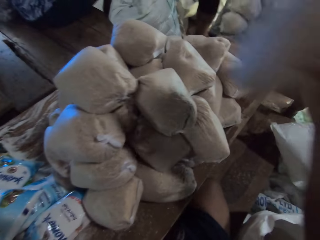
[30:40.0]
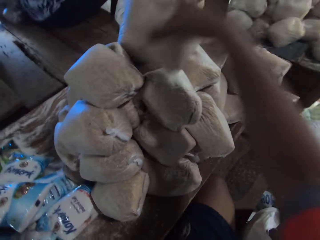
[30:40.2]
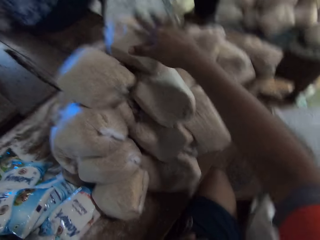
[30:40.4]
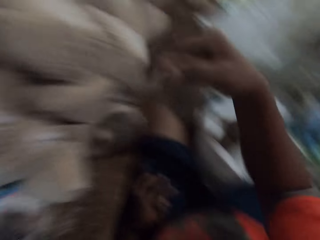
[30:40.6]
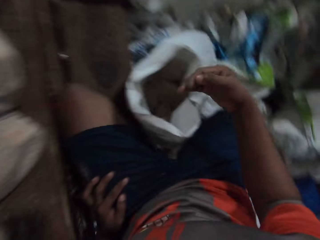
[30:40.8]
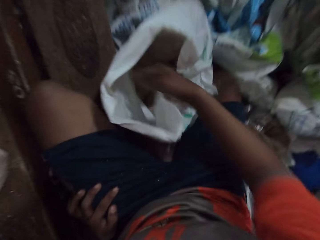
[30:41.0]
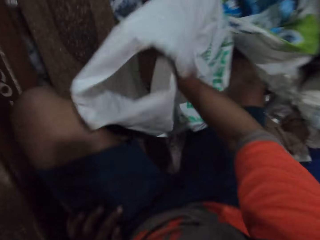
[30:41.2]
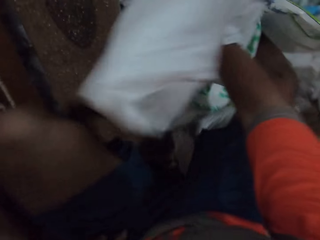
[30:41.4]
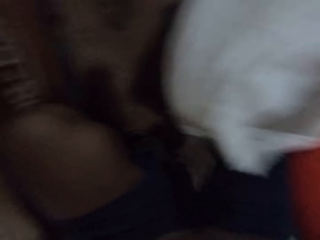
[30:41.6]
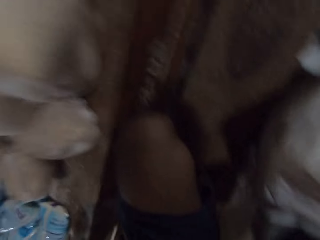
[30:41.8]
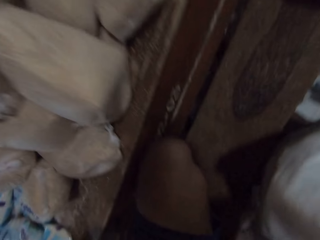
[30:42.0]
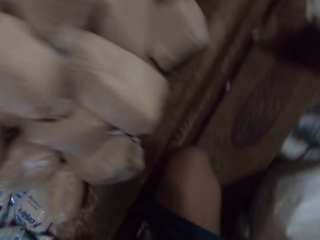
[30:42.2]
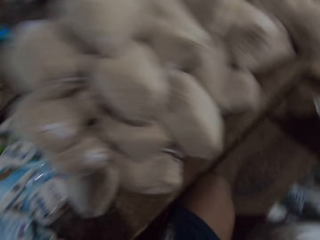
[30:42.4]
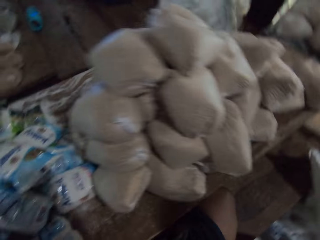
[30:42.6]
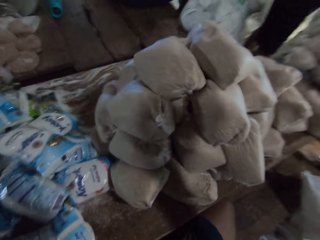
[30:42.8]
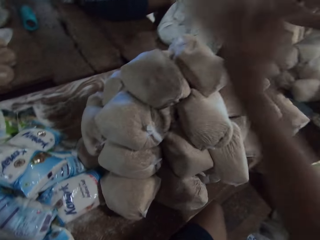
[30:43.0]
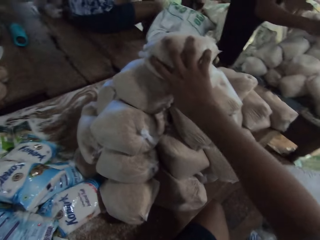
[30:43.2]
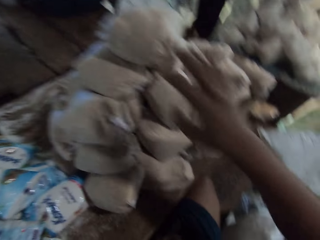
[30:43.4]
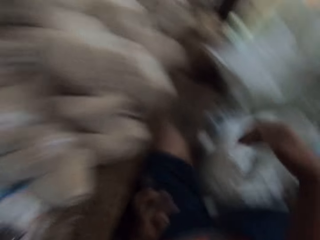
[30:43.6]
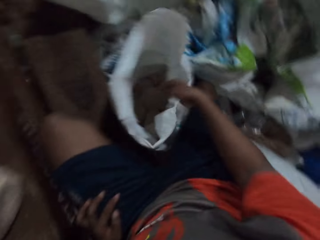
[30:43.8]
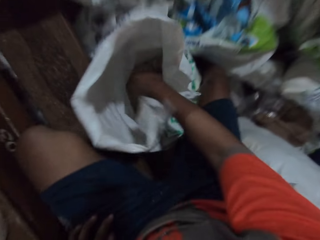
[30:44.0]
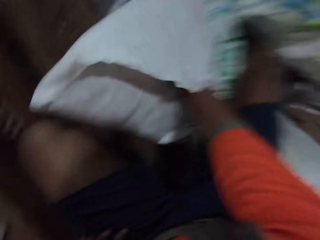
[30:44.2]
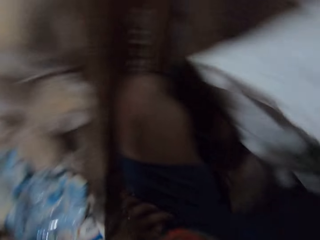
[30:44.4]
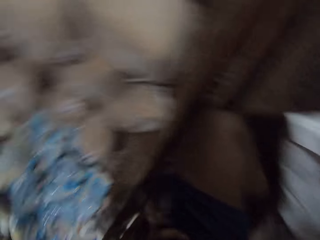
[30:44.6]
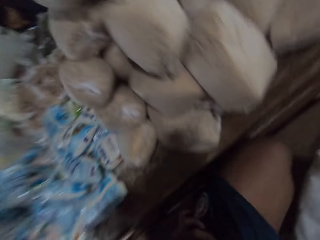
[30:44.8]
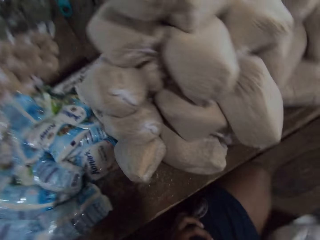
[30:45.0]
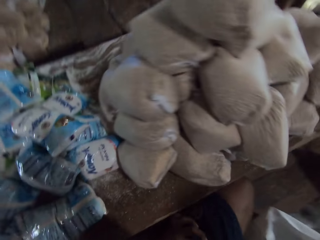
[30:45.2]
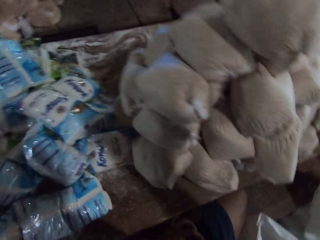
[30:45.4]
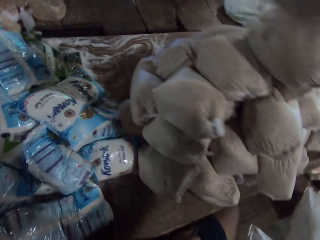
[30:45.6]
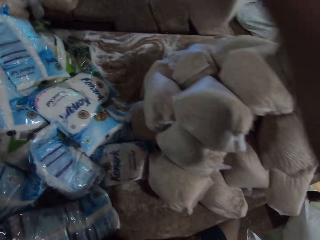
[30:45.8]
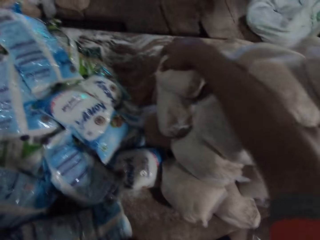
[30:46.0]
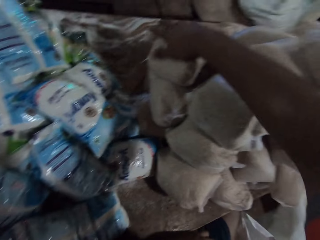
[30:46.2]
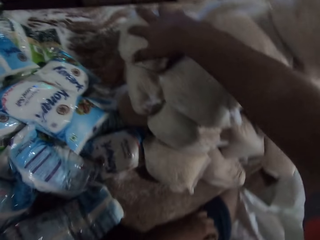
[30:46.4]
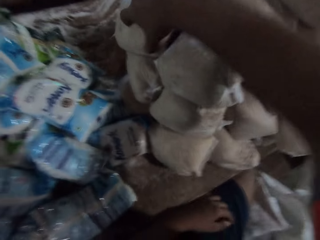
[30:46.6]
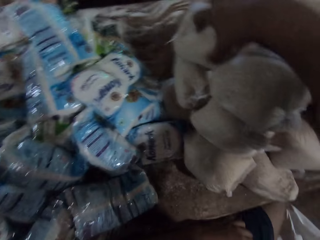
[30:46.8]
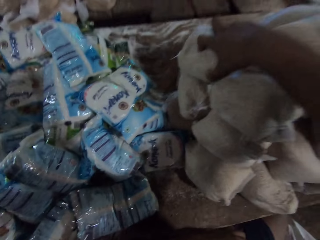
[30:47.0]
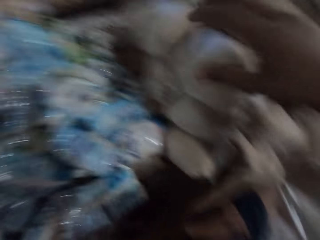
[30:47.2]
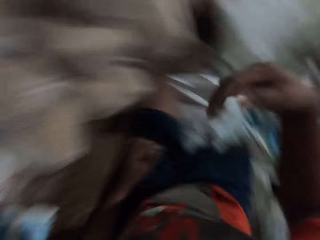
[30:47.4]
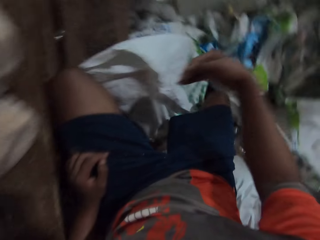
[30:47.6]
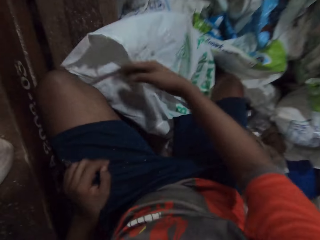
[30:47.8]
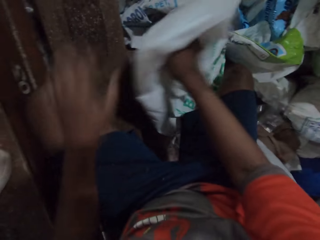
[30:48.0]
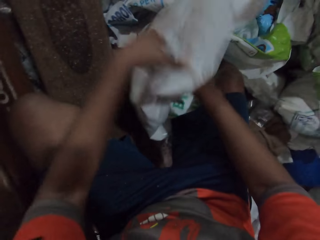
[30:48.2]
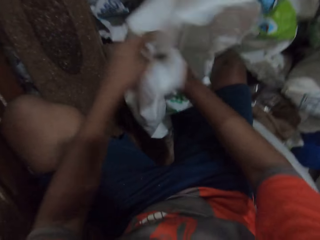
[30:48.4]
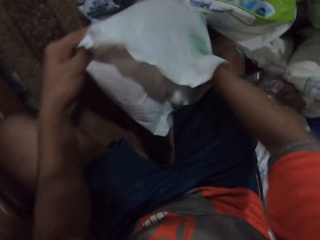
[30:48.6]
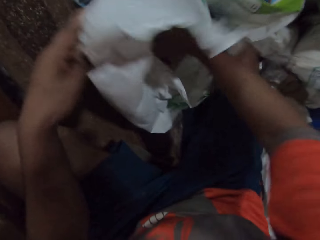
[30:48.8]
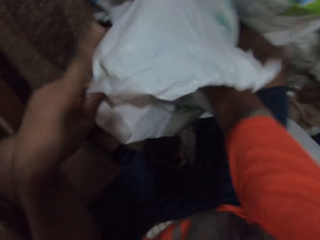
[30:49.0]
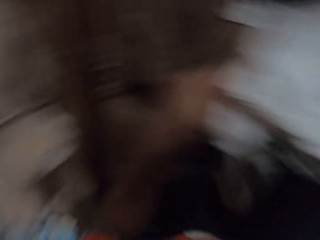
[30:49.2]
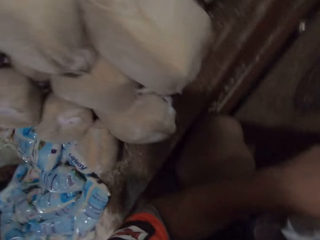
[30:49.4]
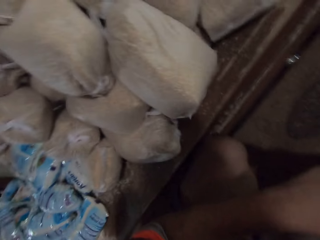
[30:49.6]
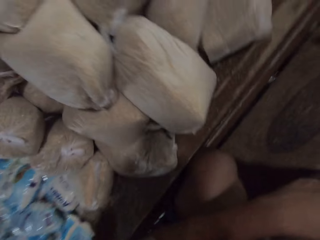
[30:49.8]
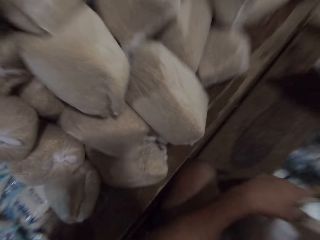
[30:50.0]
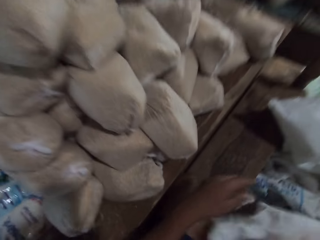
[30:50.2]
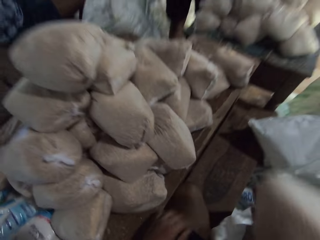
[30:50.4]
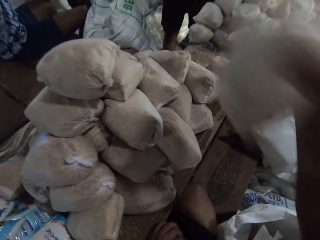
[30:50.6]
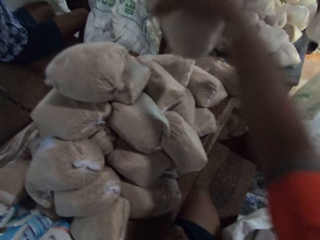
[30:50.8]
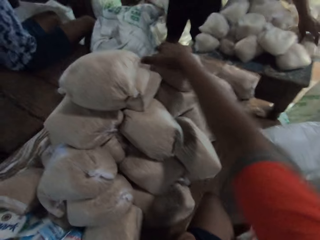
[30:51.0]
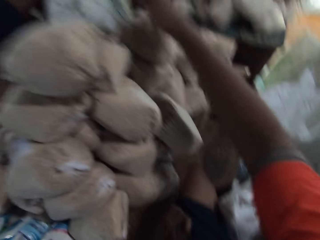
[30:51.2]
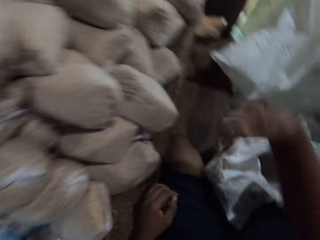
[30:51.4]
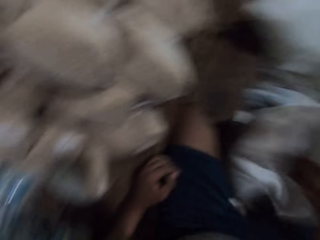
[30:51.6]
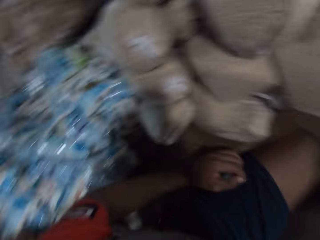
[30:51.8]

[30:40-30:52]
The camera wearer drops the pack of flour on the table with his right hand. He picks the pack of flour from the sack with his right hand. He drops the pack of flour on the table with his right hand. He picks the pack of flour from the sack with his right hand. He drops the pack of flour on the table with his right hand. He looks around. He picks the pack of flour from the sack with his right hand. He drops the pack of flour on the table with his right hand.

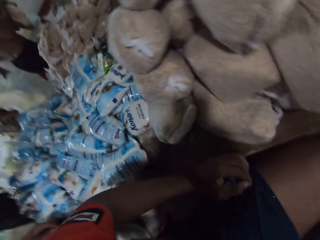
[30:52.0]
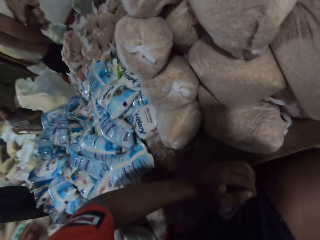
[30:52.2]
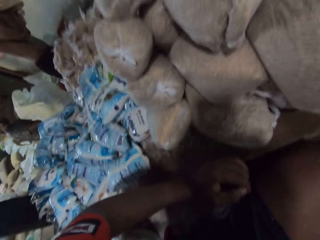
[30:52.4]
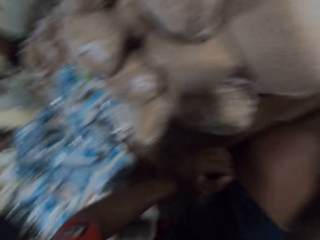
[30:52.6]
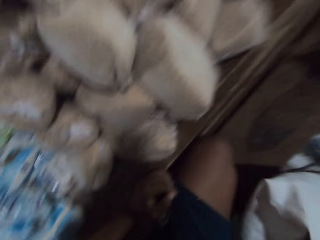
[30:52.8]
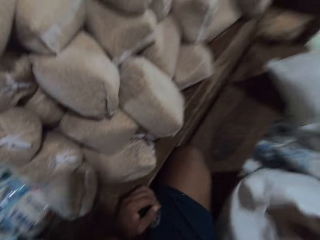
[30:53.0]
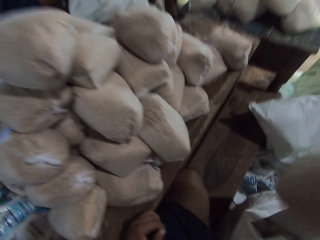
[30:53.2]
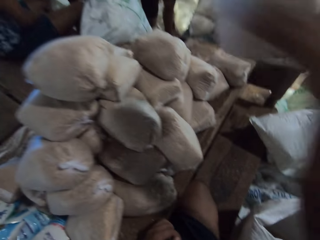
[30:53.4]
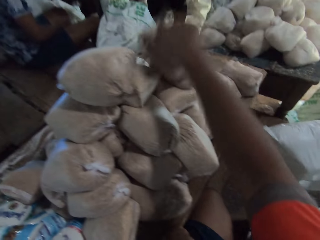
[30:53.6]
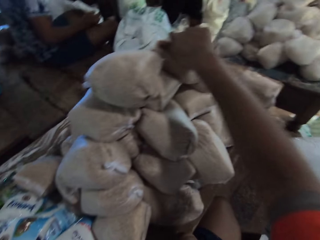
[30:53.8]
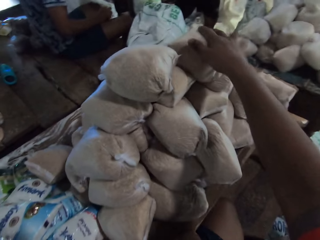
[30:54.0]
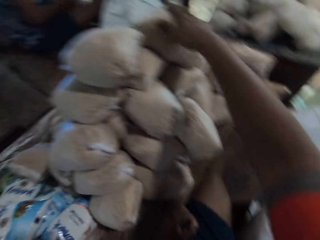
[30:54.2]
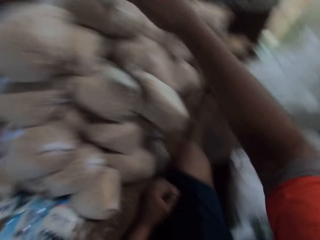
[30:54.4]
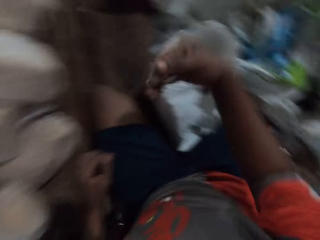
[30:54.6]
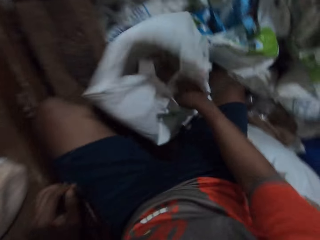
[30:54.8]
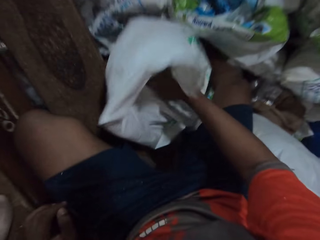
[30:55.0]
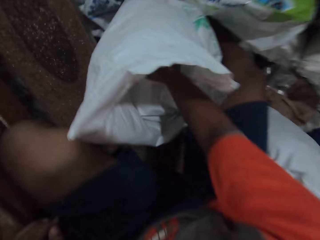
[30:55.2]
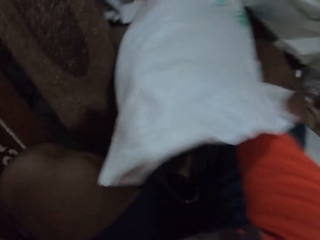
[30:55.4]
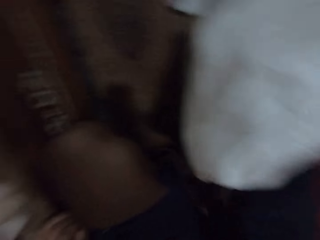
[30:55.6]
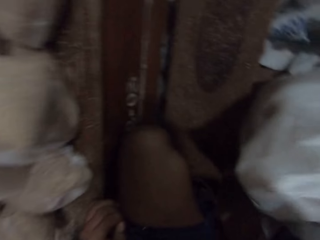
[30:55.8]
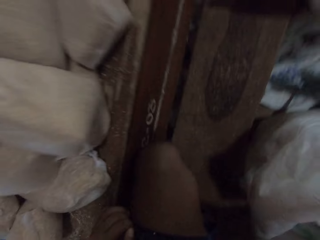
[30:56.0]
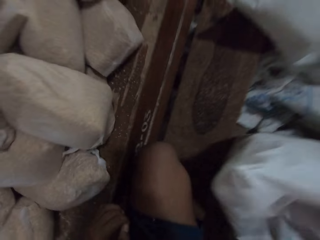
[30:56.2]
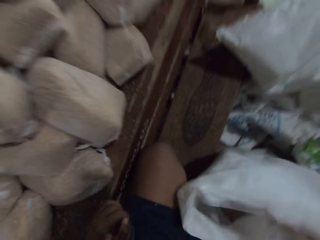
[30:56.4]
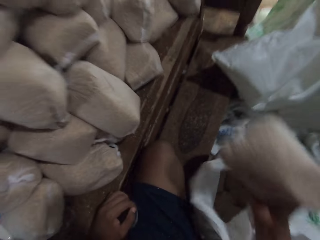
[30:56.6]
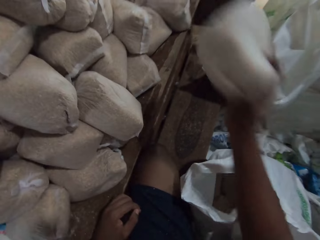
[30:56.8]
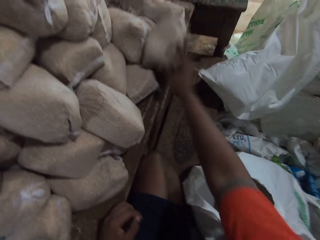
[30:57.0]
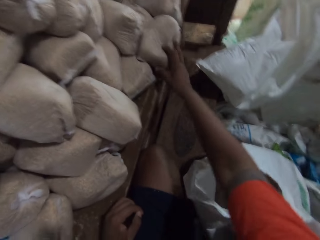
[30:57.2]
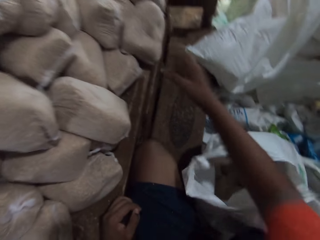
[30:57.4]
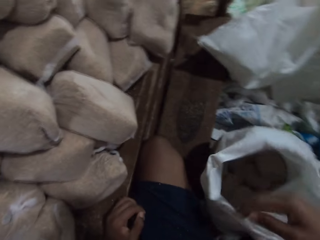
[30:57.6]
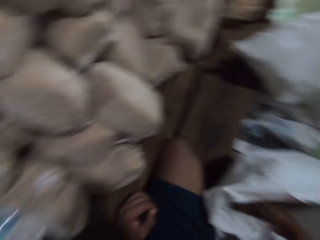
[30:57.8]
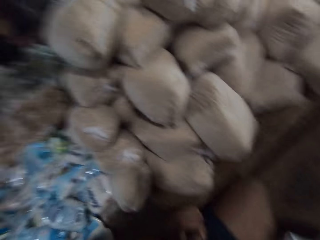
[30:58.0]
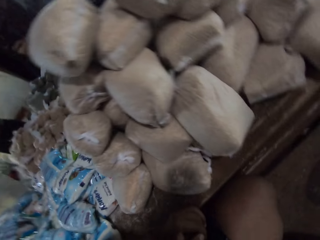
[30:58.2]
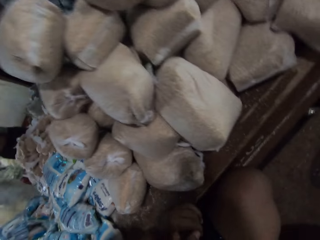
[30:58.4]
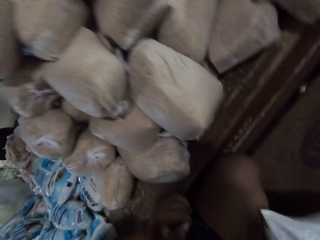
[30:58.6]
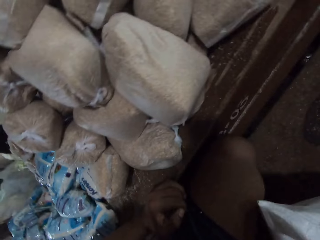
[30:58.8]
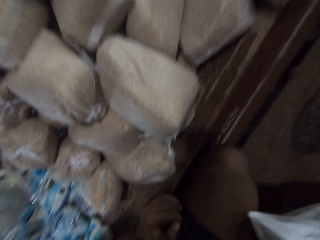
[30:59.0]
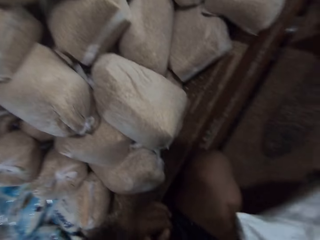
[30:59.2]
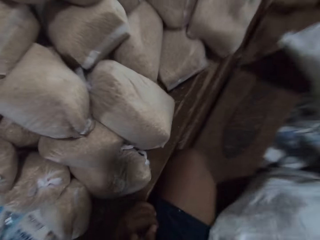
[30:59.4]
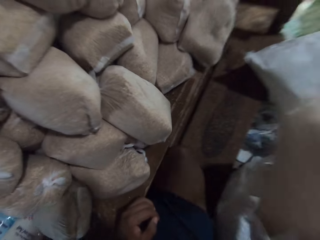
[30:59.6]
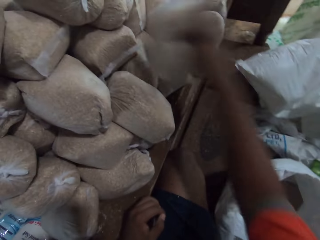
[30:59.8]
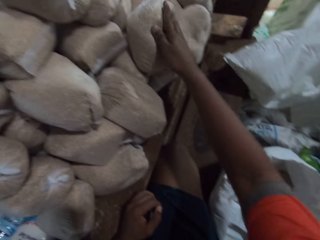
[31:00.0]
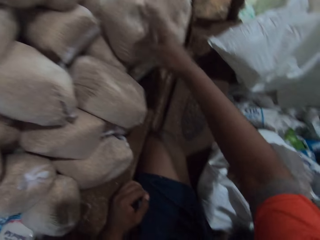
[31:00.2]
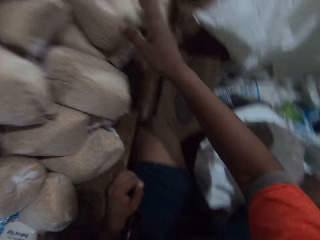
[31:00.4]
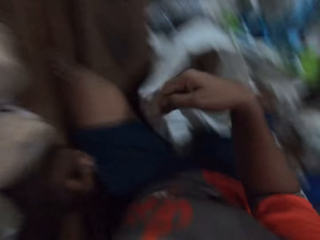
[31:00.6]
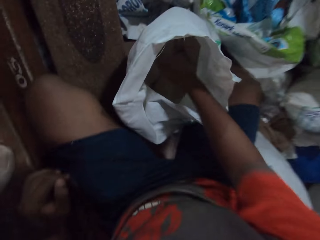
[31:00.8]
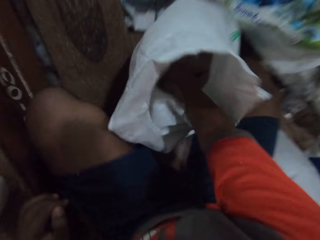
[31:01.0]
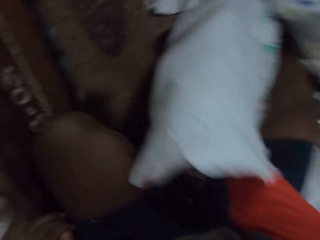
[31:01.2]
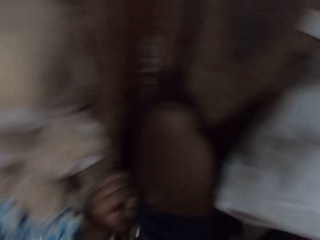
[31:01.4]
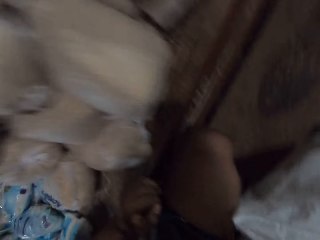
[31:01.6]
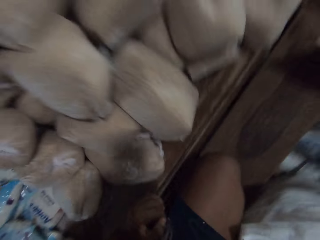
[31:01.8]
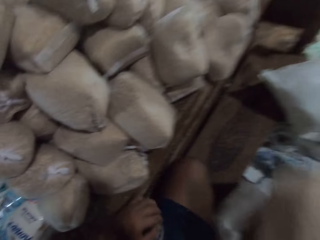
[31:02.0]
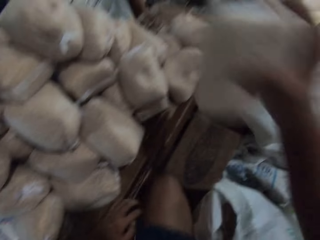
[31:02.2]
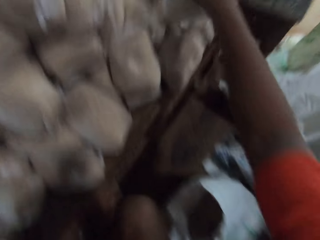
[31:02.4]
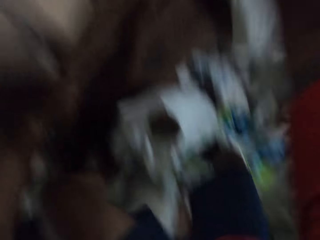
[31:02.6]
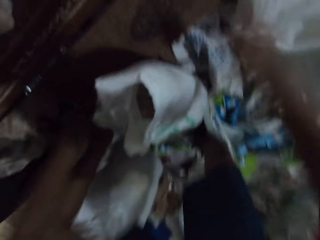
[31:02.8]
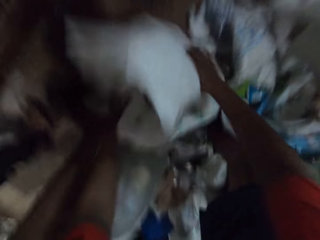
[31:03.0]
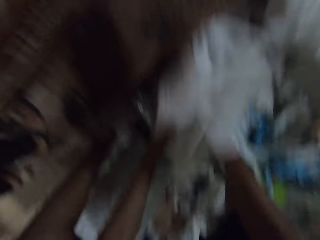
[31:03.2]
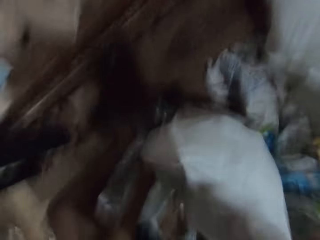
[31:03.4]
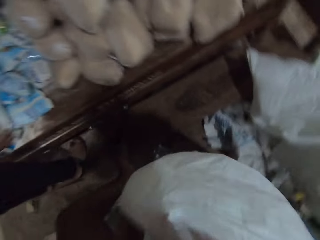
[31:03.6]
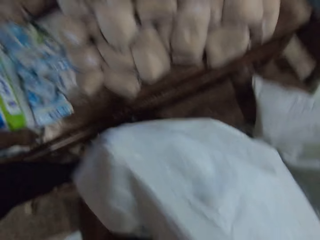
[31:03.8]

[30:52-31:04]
The camera wearer picks a pack of flour from the sack with his right hand. The man puts on a shirt with both hands. The camera wearer drops the pack of flour on the table with his right hand. He arranges sugar on the table. He picks the pack of flour from the sack with his right hand. He drops the pack of flour on the table with his right hand. He picks the pack of flour from the sack with his right hand. He drops the pack of flour on the table with his right hand. He picks the pack of flour from the sack with his right hand. He drops the pack of flour on the table with his right hand. He picks the sack from the floor with both hands.
